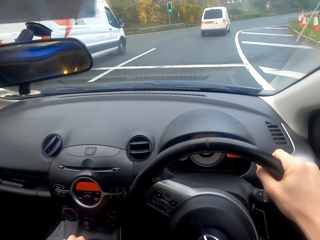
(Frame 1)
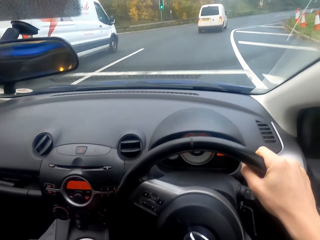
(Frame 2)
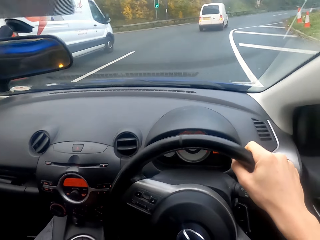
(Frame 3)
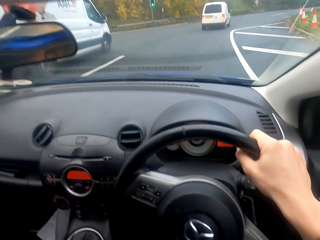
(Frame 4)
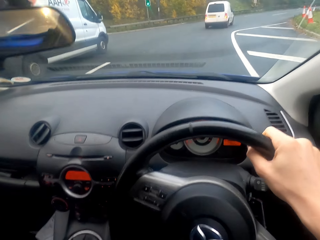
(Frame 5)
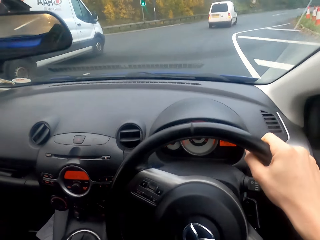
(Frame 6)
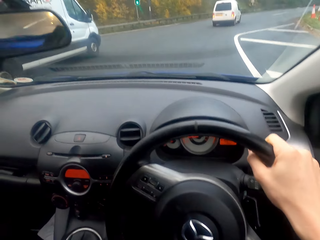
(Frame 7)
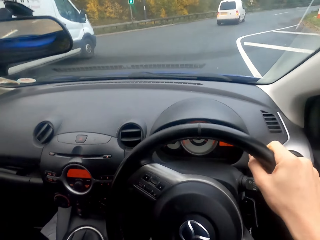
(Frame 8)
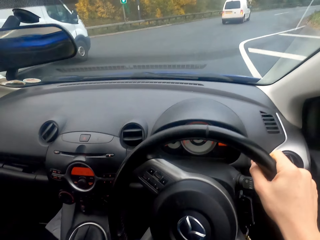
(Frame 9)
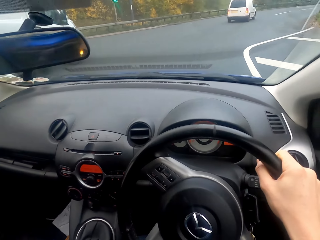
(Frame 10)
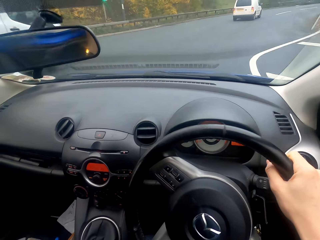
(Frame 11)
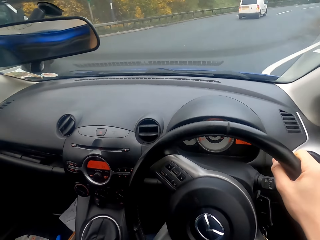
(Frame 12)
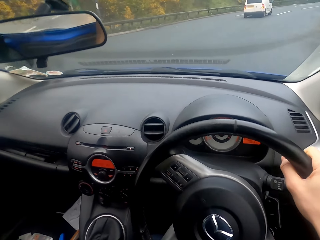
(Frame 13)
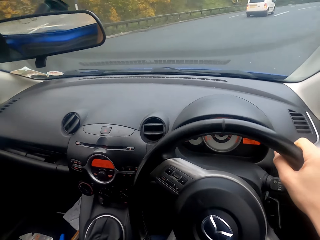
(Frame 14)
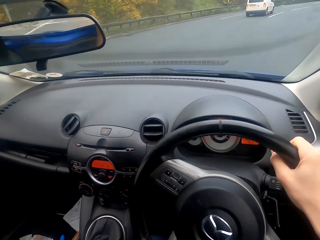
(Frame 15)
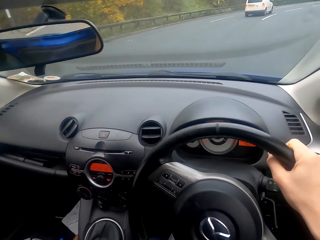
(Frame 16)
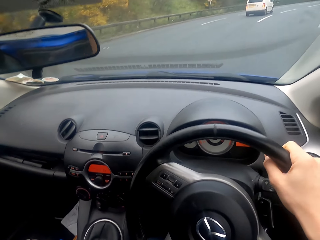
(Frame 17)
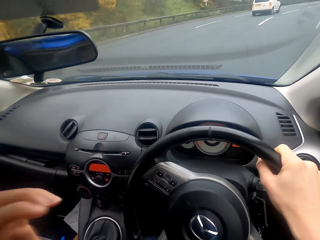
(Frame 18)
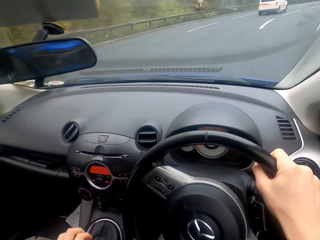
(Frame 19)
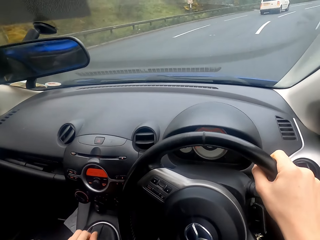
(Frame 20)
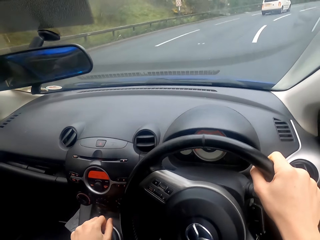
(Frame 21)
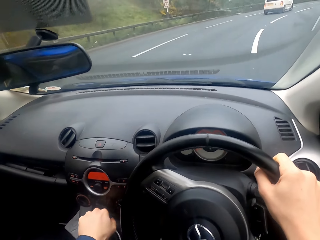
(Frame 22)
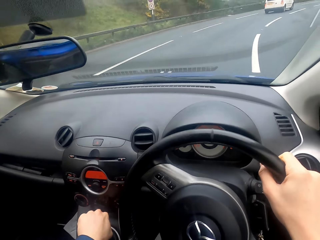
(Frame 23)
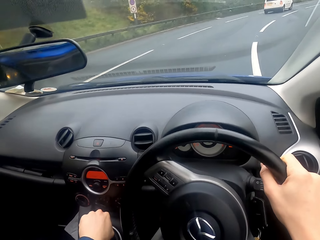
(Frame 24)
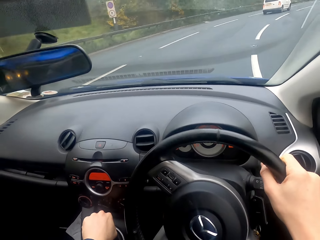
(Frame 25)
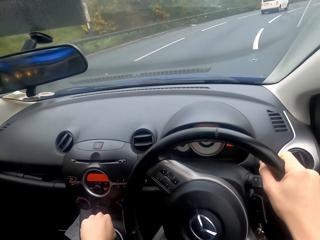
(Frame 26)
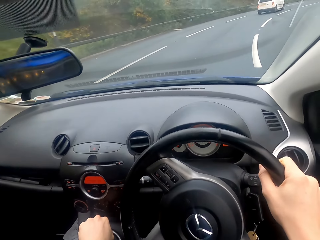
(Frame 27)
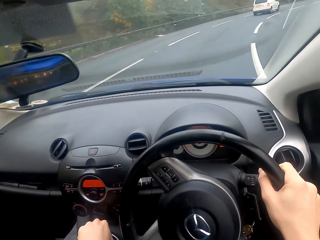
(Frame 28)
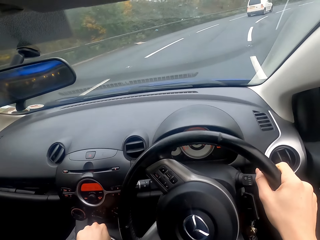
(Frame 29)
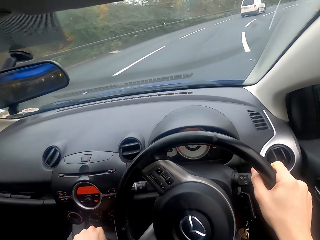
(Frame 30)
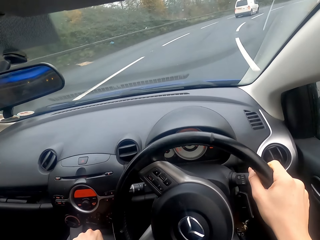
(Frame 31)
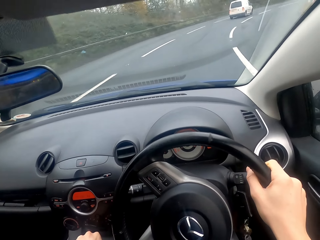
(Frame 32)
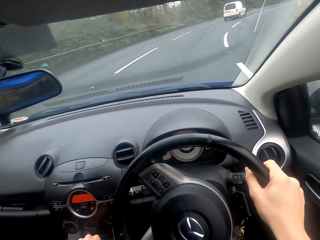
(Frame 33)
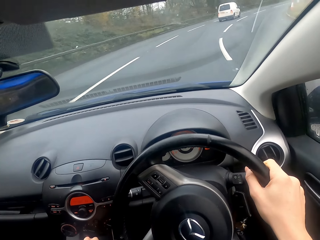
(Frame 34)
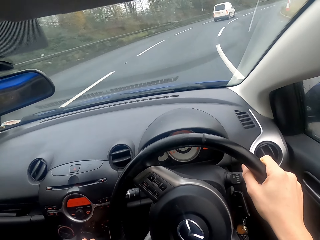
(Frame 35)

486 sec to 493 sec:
The camera wearer drives the car on the road.

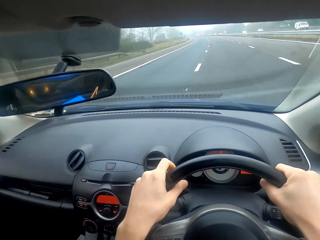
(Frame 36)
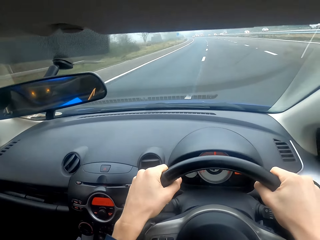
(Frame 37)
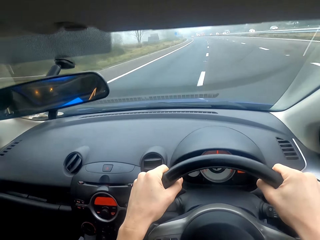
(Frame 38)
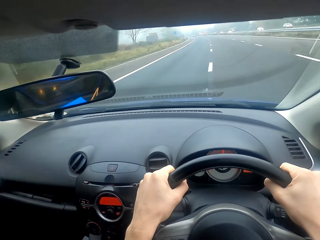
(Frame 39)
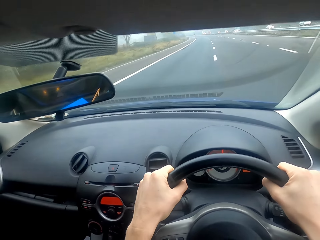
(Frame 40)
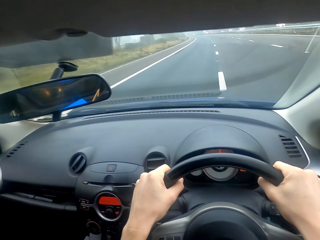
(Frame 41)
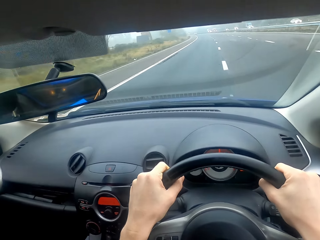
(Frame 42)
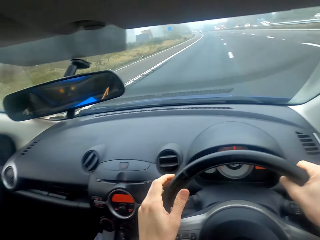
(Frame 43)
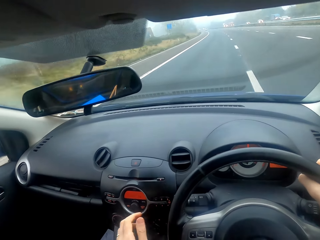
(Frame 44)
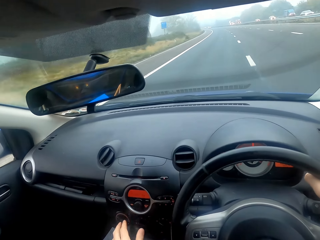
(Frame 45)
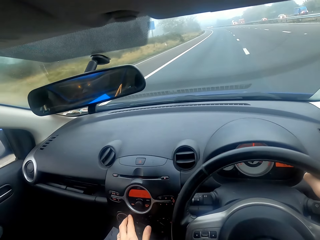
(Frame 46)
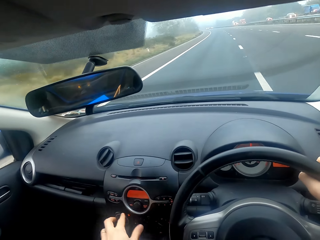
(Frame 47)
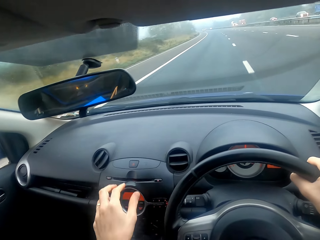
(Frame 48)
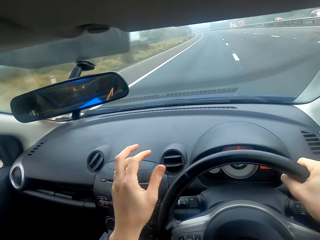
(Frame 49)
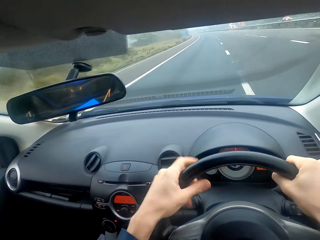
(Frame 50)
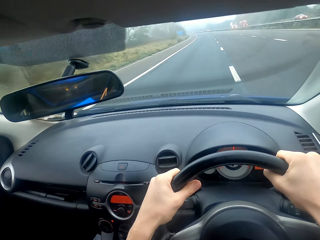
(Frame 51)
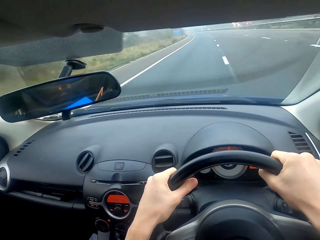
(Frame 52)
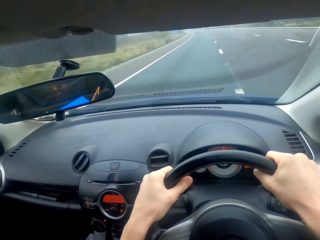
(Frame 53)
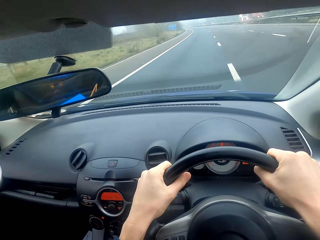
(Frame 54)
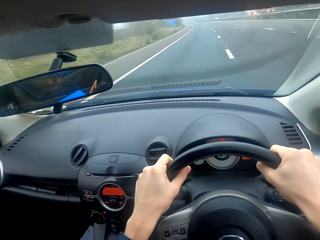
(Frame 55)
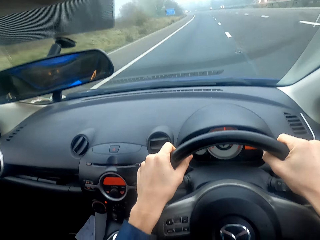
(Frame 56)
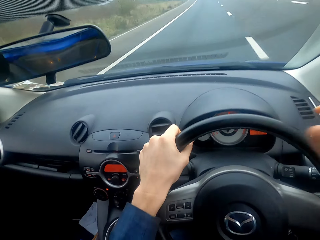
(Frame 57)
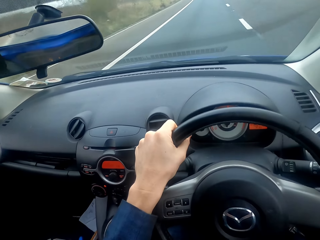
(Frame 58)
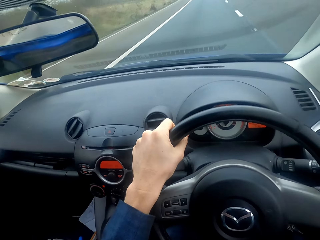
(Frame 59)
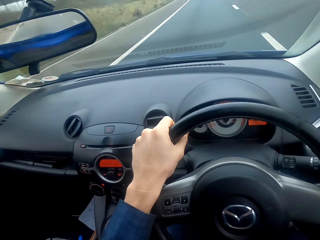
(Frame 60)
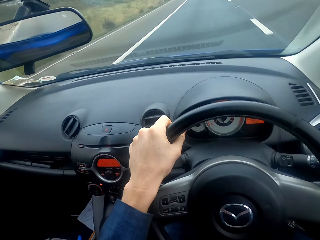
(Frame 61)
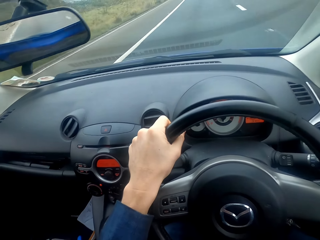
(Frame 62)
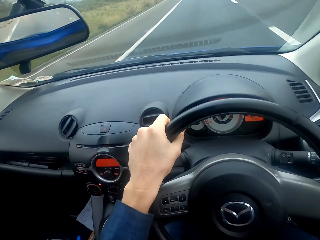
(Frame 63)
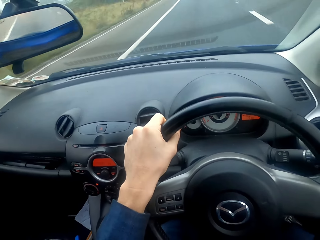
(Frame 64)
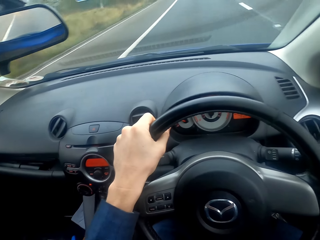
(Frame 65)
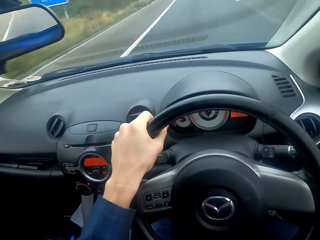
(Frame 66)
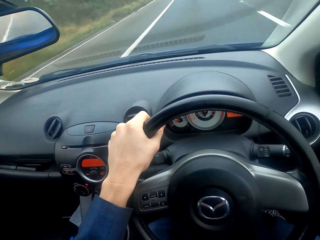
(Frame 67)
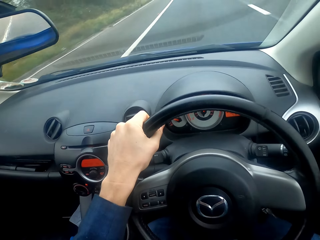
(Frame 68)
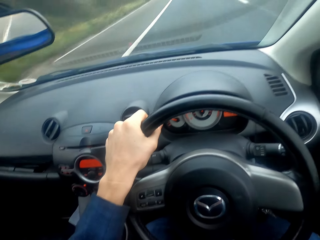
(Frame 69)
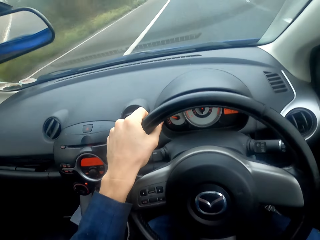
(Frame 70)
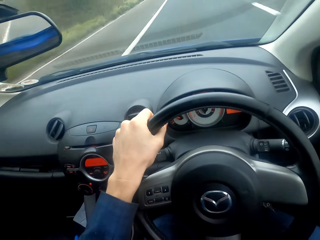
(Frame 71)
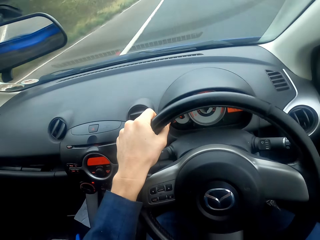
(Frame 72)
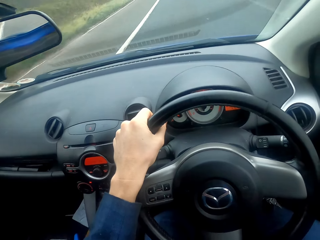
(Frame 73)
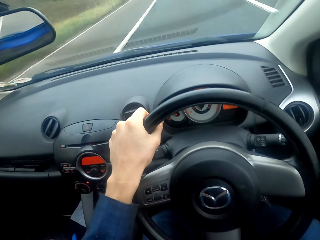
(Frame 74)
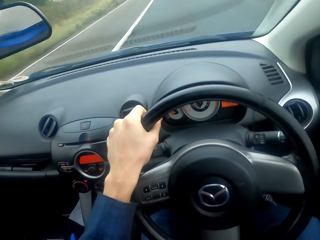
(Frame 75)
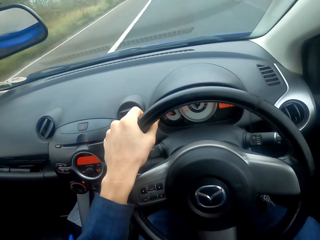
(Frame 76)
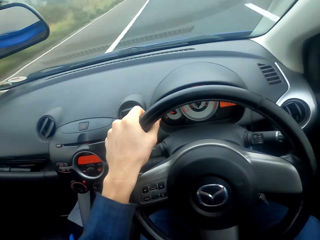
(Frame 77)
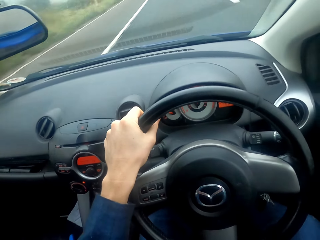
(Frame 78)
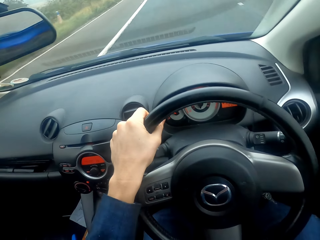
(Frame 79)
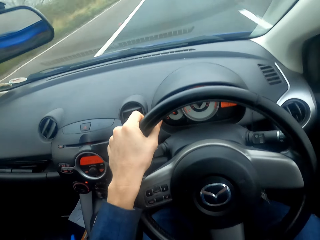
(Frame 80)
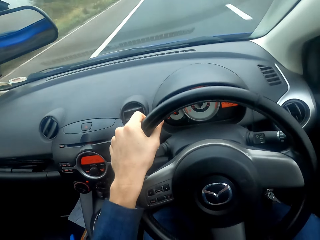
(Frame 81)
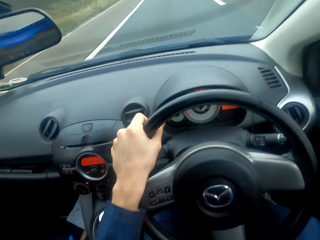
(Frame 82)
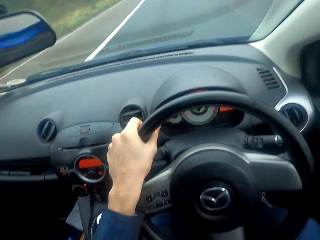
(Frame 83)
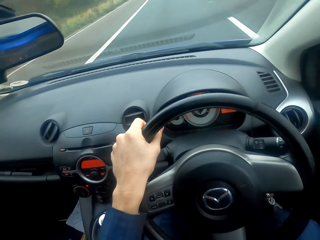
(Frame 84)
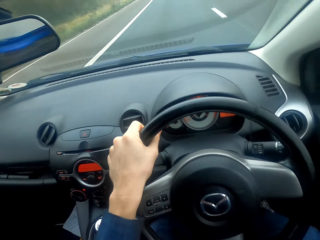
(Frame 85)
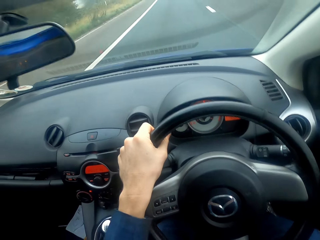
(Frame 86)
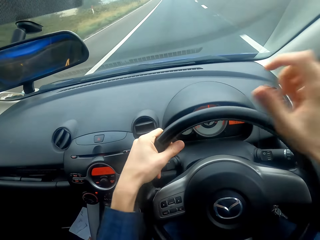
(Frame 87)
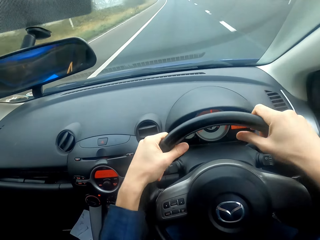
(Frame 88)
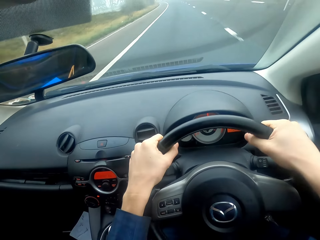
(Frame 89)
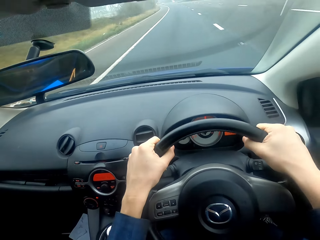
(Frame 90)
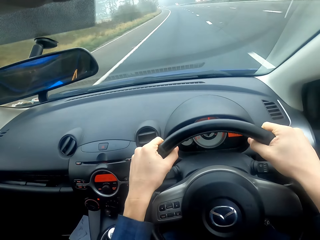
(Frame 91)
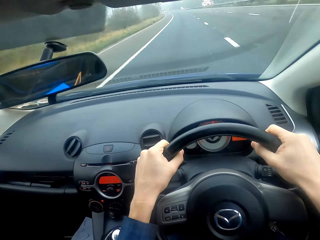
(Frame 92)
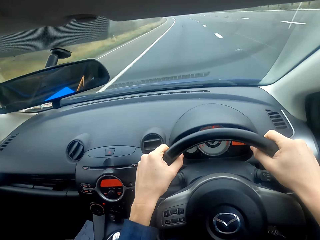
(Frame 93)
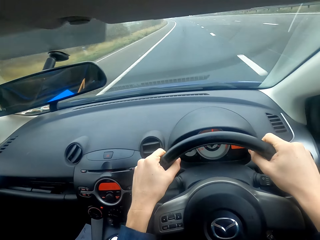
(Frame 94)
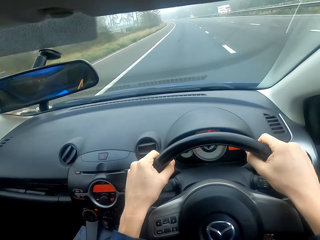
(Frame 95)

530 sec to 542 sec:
The camera wearer tunes the car radio. They drive the car. They drive the car again. They fold their hand. They drive the car. They drive the car again.

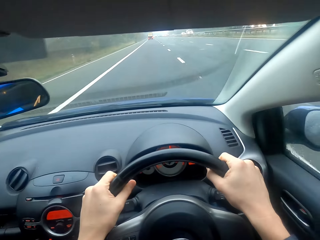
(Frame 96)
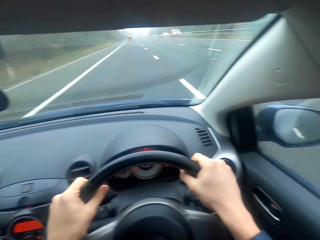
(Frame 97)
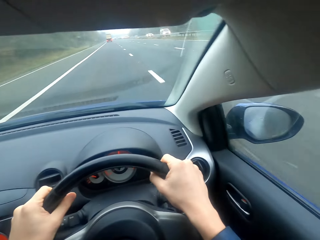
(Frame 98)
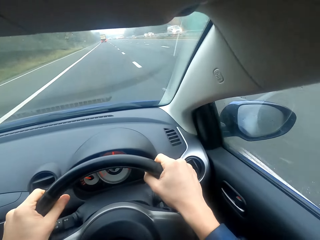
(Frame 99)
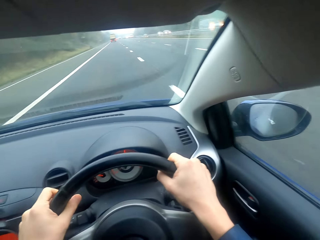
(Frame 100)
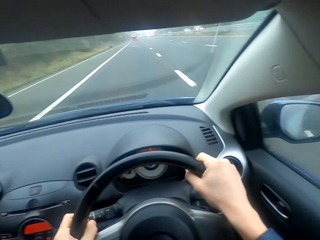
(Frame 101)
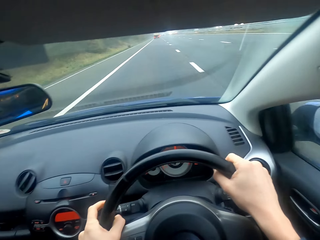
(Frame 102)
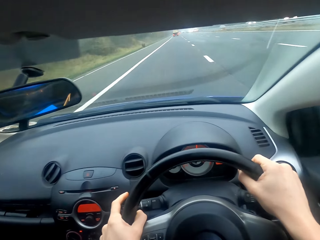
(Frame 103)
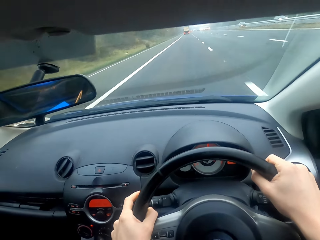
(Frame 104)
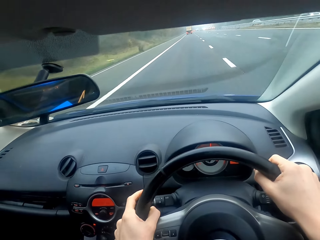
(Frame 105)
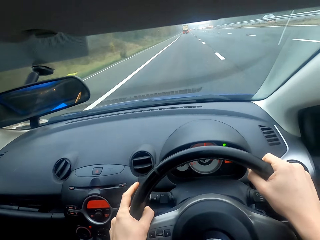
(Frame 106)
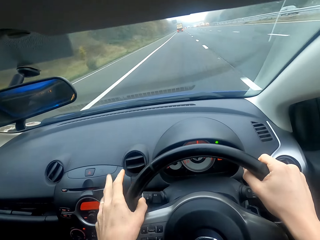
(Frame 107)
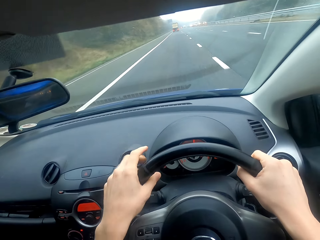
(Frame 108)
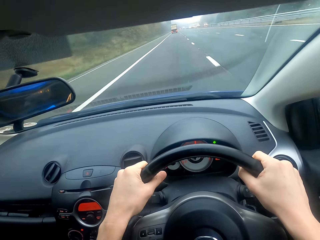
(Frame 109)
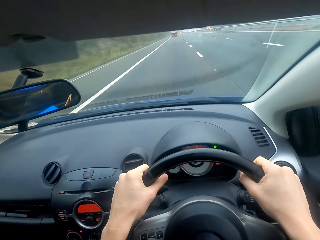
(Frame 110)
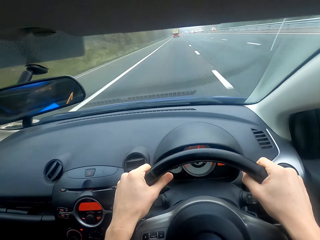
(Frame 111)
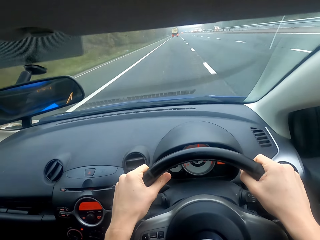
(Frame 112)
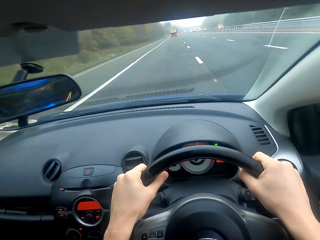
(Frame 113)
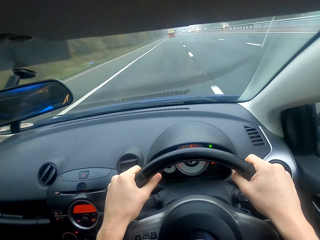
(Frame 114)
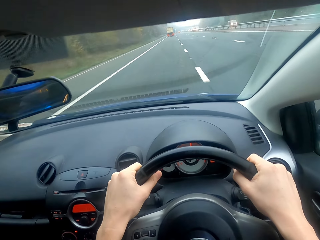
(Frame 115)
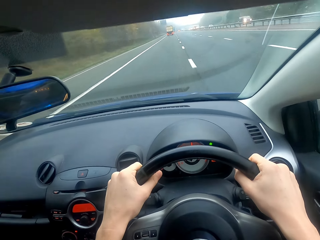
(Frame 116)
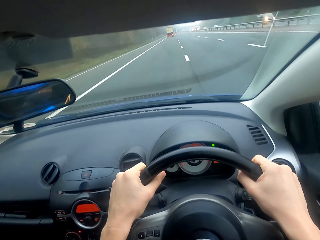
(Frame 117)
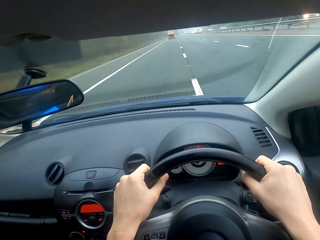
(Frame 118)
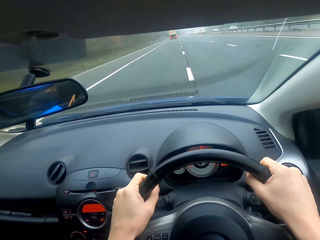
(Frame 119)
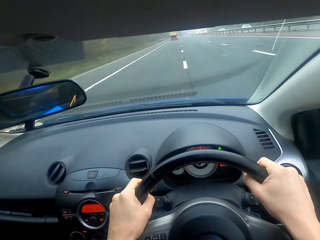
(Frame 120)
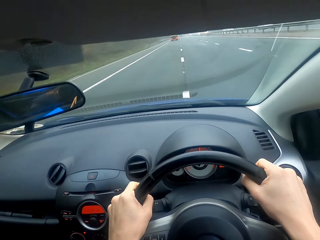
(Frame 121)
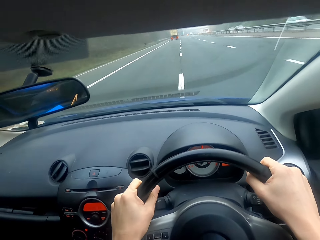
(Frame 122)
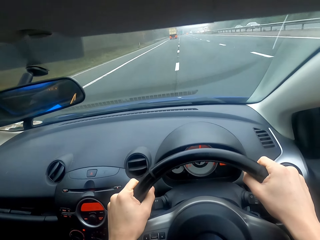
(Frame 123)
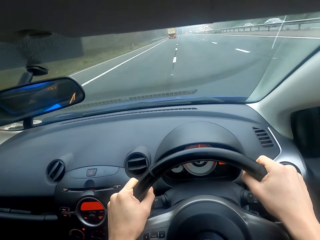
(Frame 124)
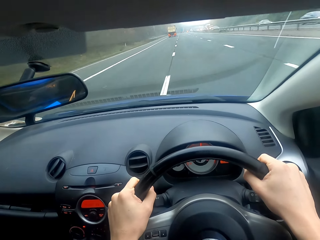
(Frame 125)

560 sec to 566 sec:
The camera wearer presses the indicator button. They drive the car. They press the indicator button. They drive the car.
